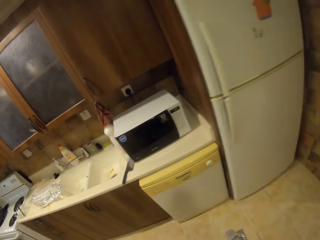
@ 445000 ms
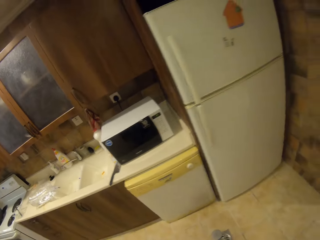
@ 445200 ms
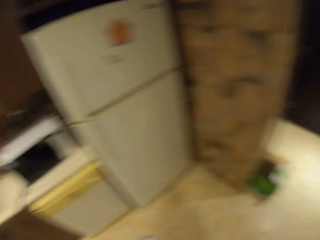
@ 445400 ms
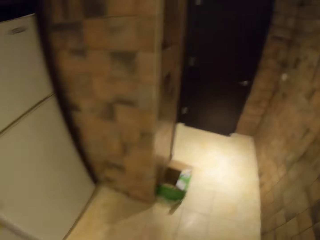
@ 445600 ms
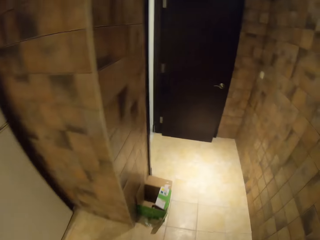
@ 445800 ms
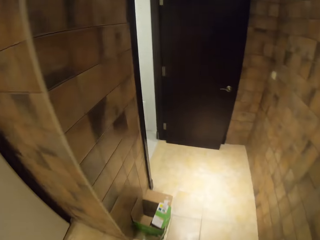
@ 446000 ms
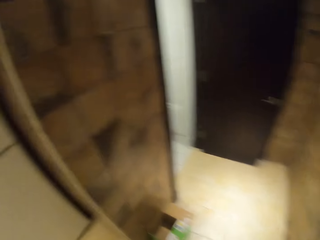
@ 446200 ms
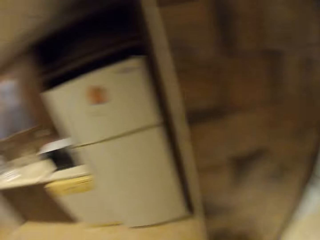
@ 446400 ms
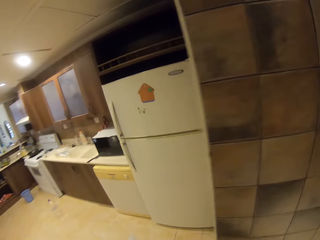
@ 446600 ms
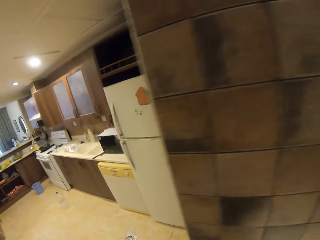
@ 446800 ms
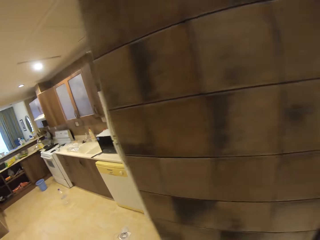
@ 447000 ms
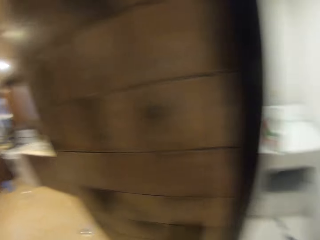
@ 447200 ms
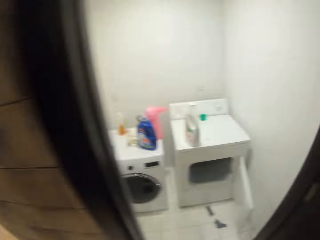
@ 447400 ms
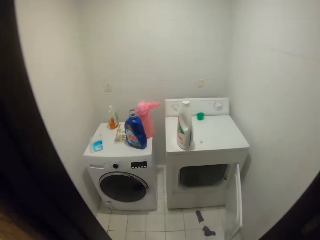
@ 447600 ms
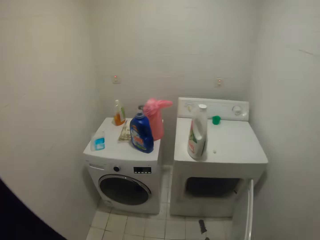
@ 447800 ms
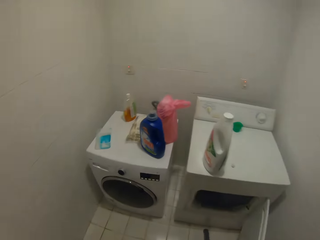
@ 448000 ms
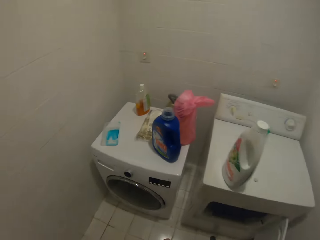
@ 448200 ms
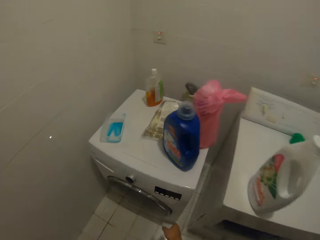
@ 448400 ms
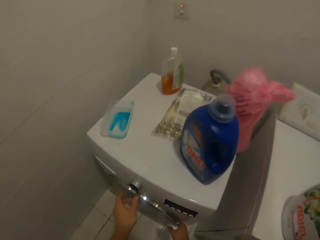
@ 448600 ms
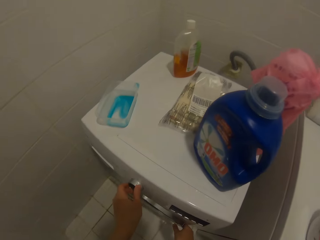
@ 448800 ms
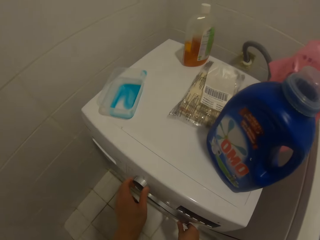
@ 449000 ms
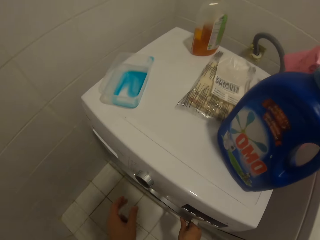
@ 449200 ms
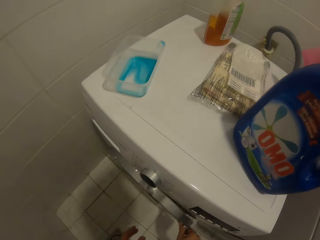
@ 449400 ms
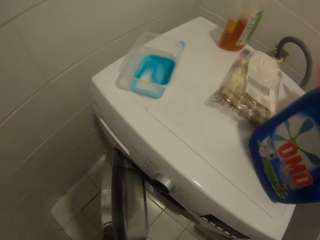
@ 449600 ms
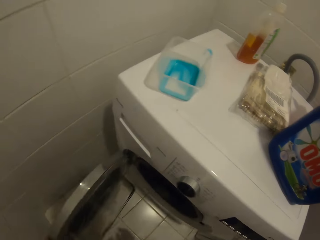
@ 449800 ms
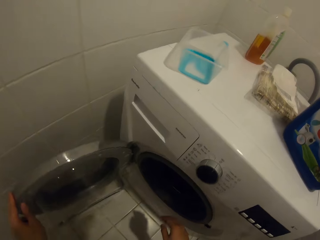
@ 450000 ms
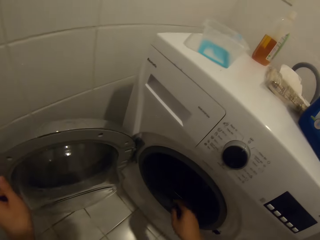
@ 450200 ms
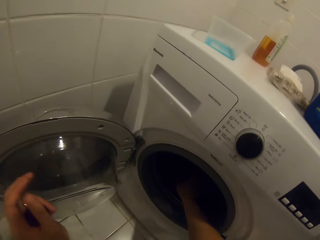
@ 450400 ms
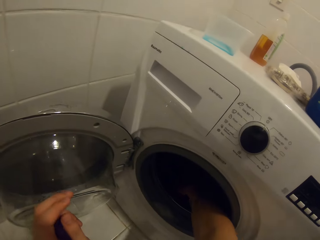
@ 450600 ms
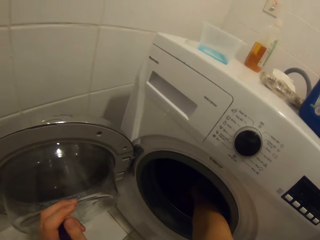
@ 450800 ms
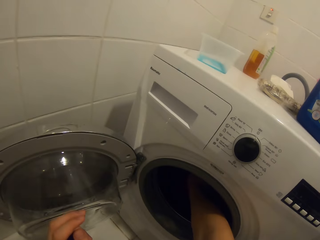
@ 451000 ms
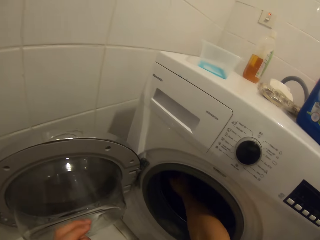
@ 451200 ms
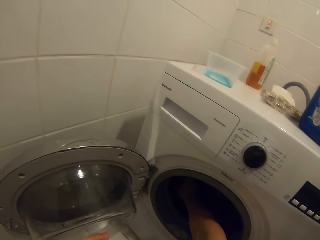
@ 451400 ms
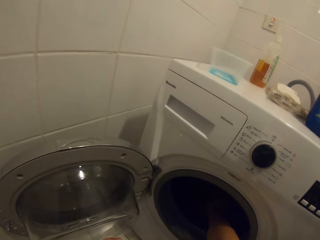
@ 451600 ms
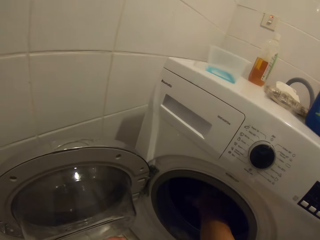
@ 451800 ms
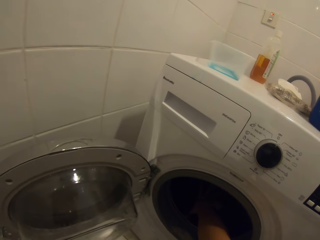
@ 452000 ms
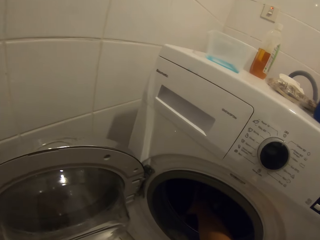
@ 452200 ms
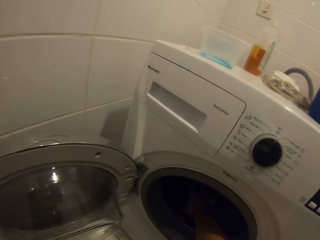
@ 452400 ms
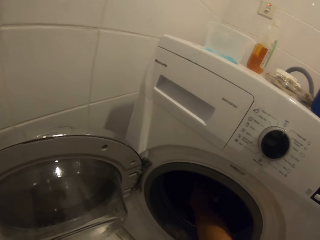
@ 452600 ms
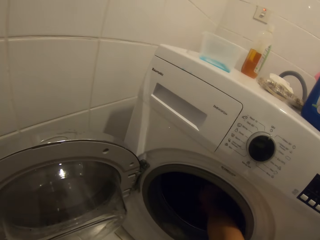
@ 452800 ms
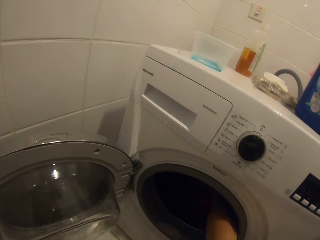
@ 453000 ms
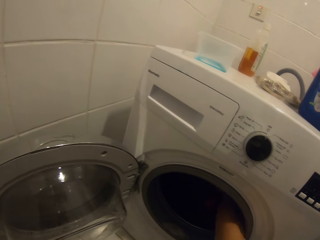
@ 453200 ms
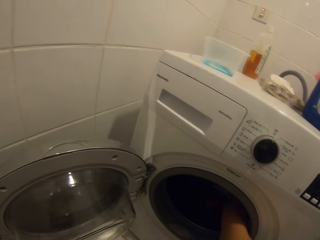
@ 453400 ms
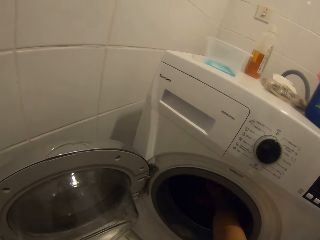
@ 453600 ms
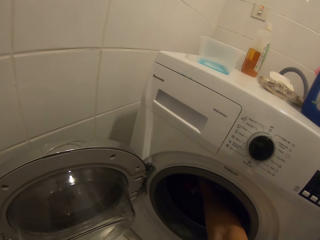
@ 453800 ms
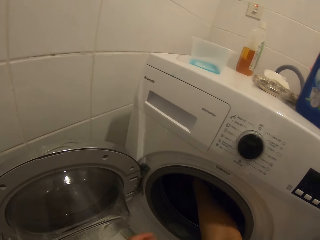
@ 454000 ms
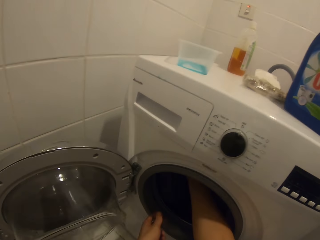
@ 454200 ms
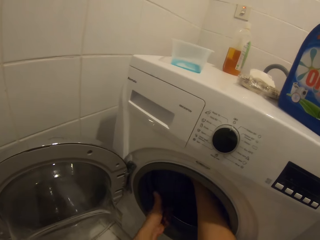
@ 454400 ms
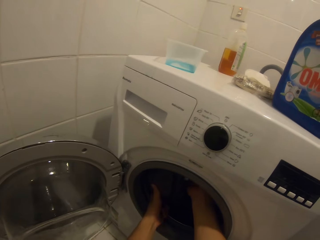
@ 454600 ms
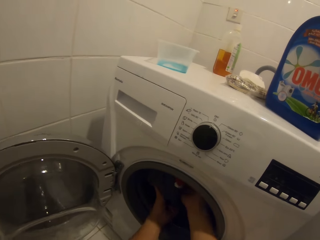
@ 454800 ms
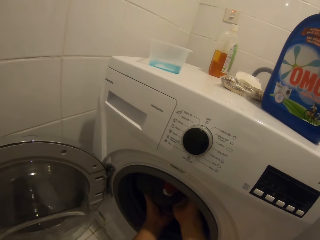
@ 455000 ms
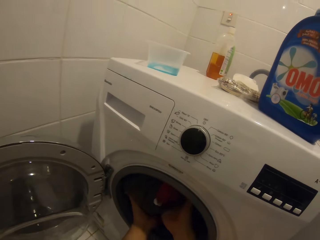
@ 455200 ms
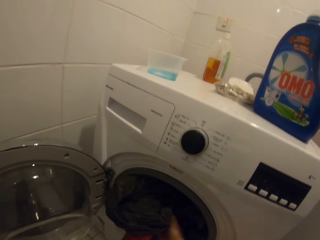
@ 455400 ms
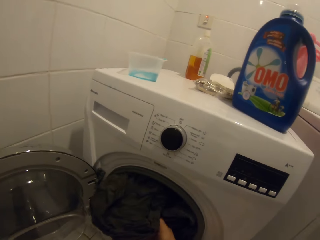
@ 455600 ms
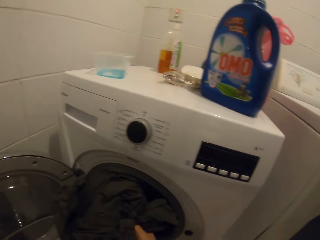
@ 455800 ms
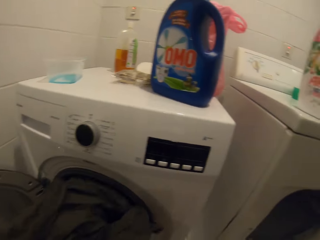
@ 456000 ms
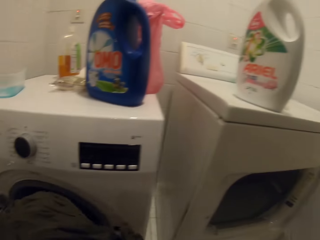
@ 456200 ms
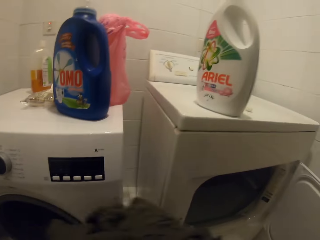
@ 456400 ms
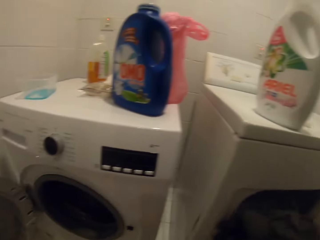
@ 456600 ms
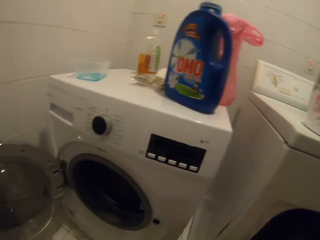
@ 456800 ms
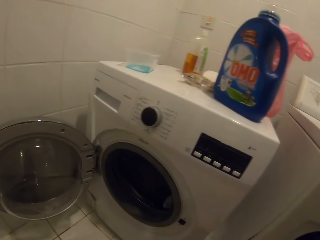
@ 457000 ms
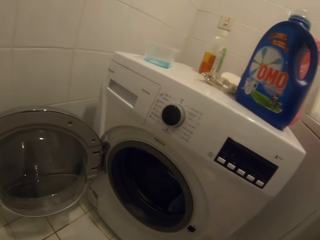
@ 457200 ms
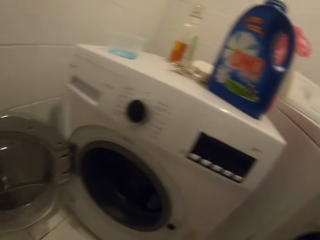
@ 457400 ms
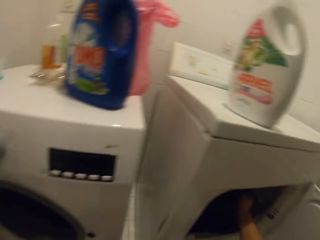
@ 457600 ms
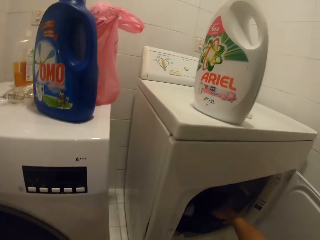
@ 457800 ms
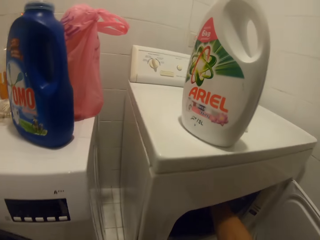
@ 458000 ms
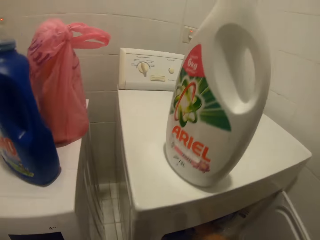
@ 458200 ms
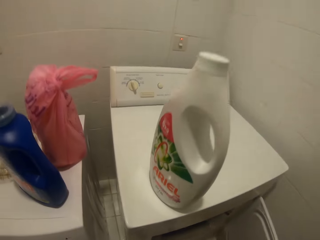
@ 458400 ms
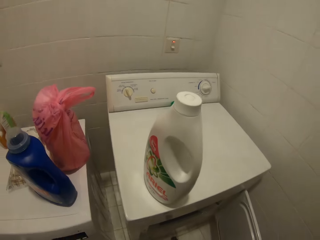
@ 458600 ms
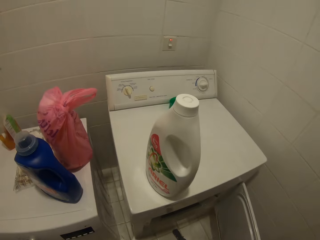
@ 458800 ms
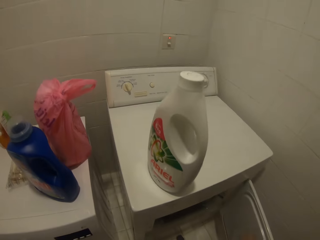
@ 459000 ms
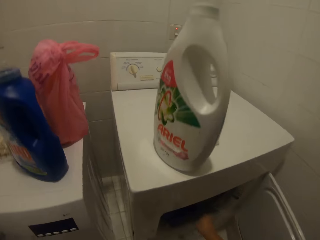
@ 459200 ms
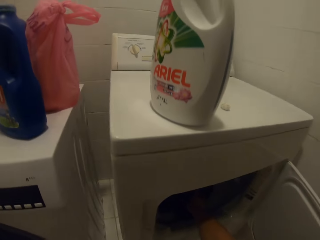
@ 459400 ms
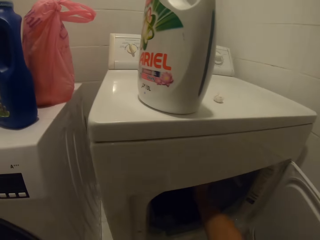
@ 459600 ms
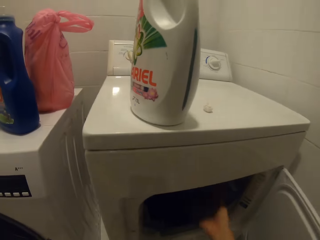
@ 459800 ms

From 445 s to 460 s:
The camera wearer walks right. They walk around the room. They walk forward to a laundry room. They turn a button on the washing machine. They open the washing machine. They remove clothes from the washing machine. They put the laundry machine door in a good position. They put the clothes in another washing machine.

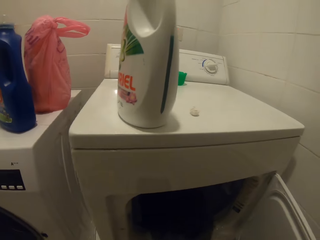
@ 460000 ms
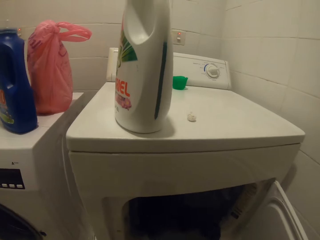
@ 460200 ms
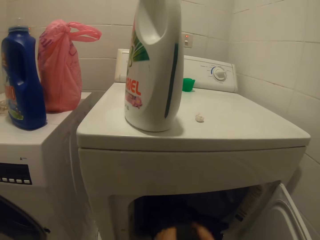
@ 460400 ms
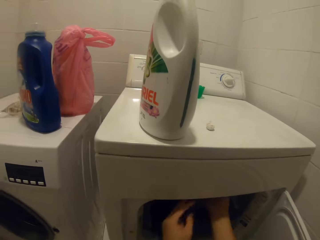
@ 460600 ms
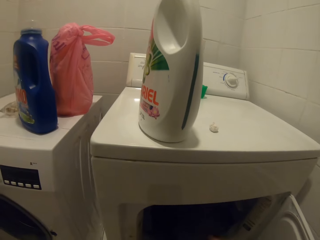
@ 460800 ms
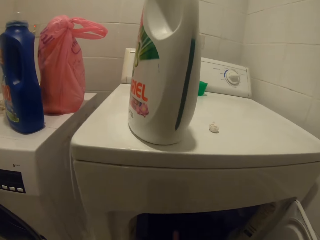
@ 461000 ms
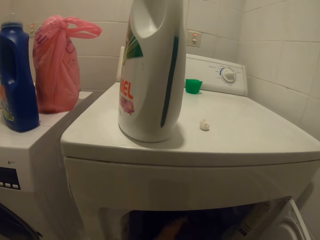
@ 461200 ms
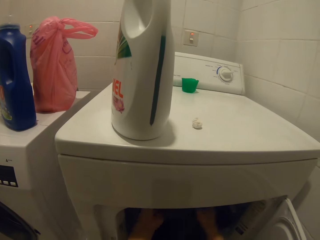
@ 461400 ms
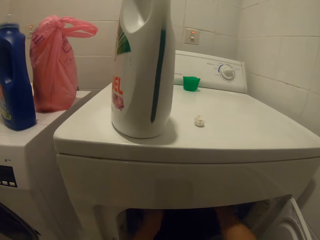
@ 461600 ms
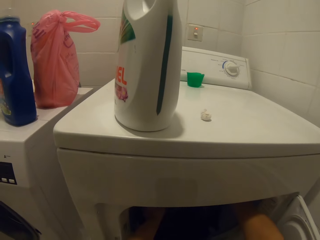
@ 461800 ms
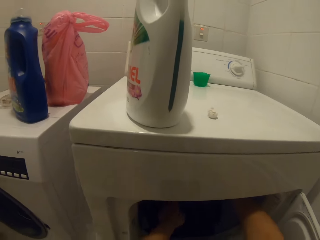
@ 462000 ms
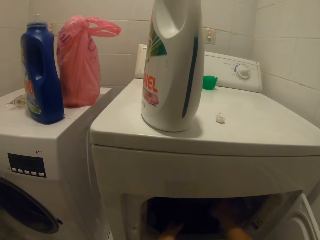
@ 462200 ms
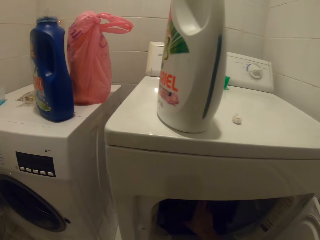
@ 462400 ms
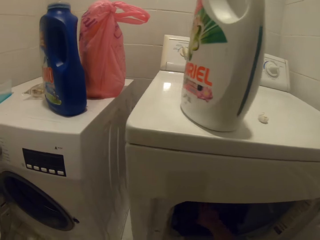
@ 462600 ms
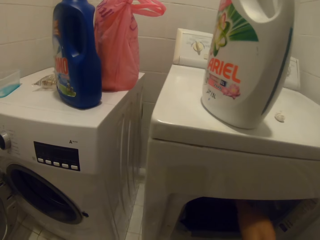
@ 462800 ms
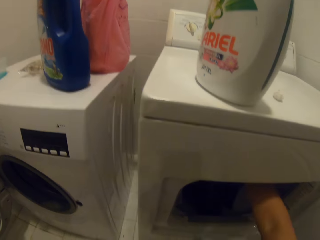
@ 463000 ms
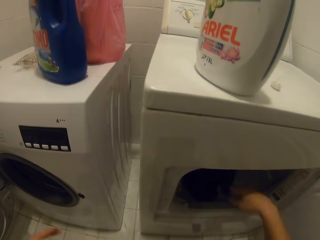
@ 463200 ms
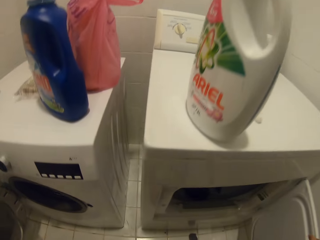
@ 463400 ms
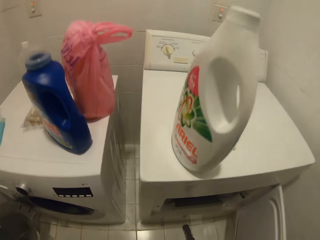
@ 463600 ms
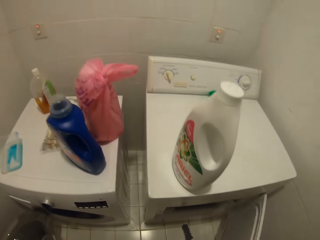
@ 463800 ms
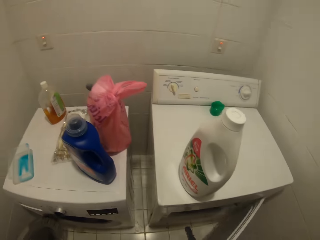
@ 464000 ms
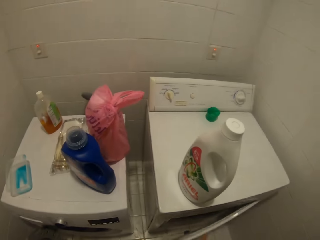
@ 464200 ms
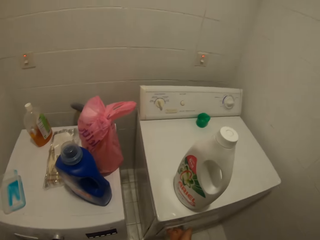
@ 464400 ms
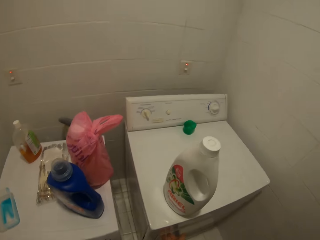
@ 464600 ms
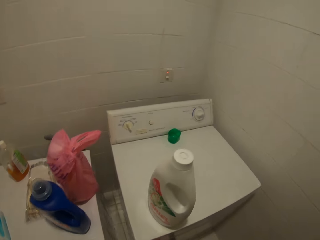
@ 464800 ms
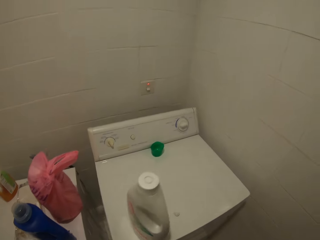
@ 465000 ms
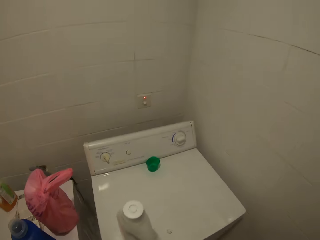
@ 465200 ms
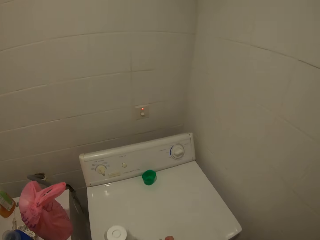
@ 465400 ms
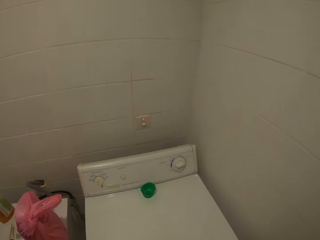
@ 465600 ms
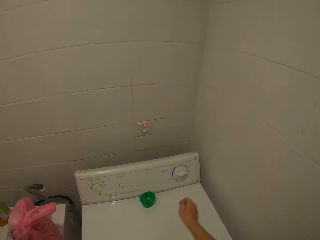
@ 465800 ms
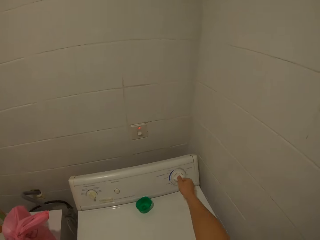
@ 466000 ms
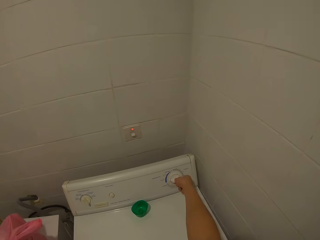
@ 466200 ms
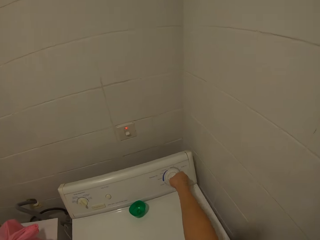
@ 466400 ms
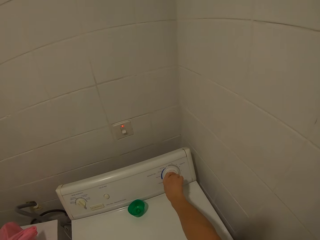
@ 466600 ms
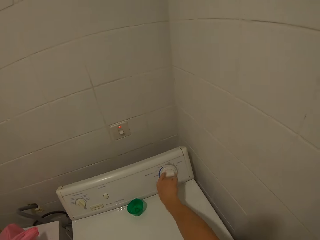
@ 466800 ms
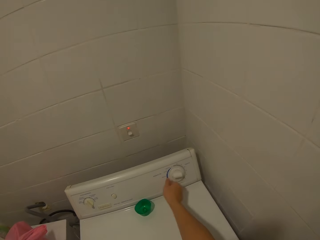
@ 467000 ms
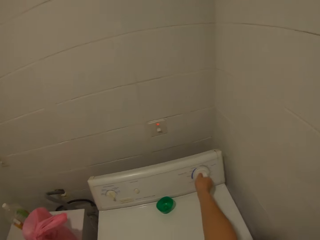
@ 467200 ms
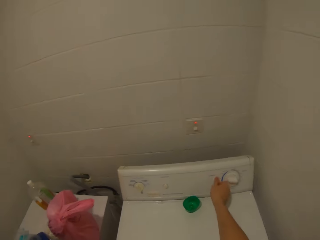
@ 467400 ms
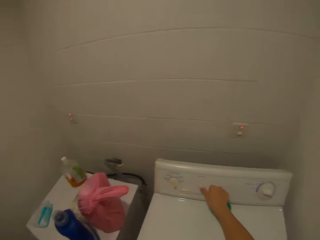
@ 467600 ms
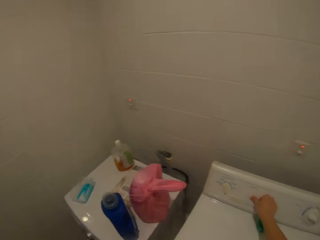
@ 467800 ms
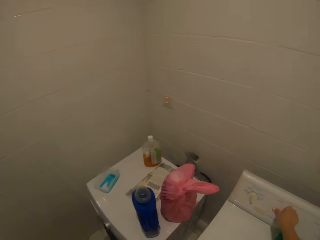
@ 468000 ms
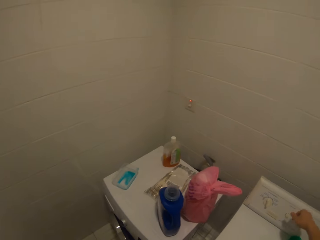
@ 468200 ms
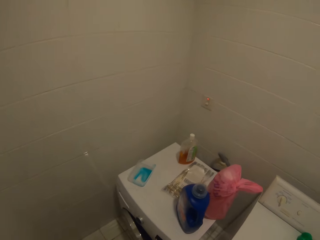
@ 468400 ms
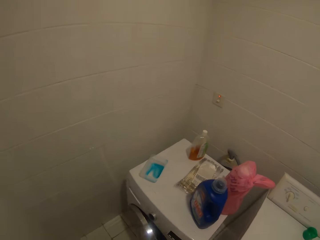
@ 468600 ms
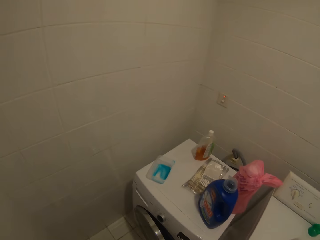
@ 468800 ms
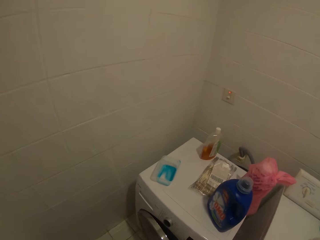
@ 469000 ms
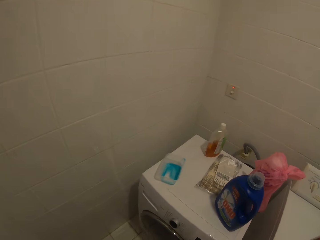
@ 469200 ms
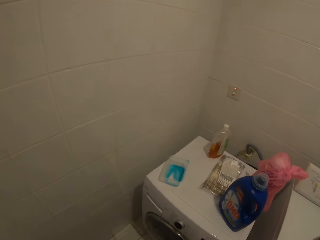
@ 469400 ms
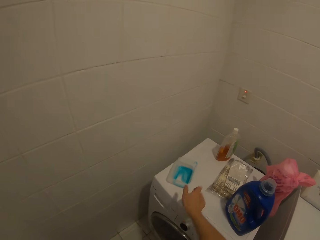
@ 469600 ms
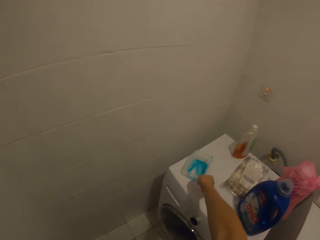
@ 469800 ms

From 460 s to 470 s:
The camera wearer moves to the drier machine. They open the door of the drier machine. They close the other washing machine door. They put the clothes into the drier cleaner. They turn buttons on the other washing machine. They turn on the drier machine. They regulate the drier machine.
